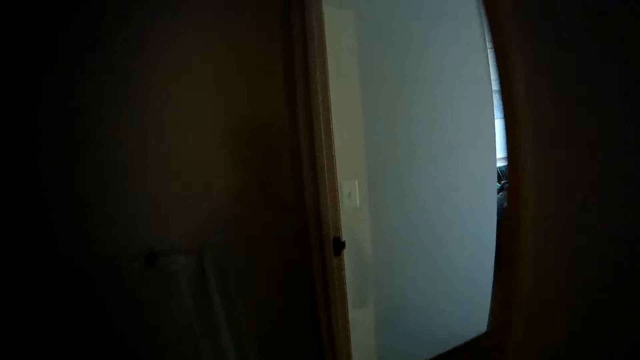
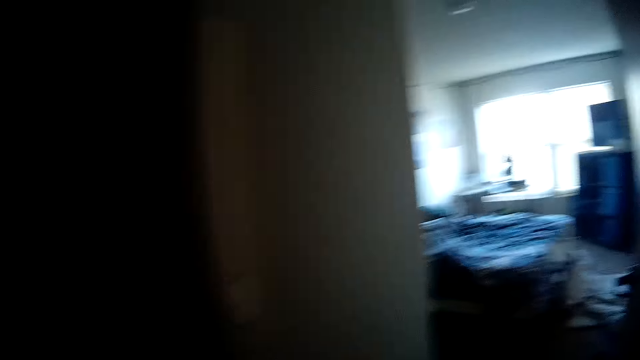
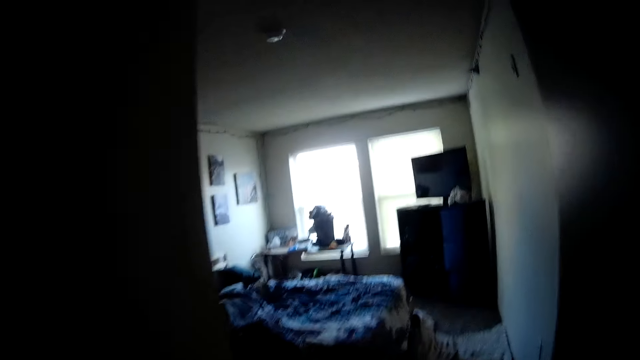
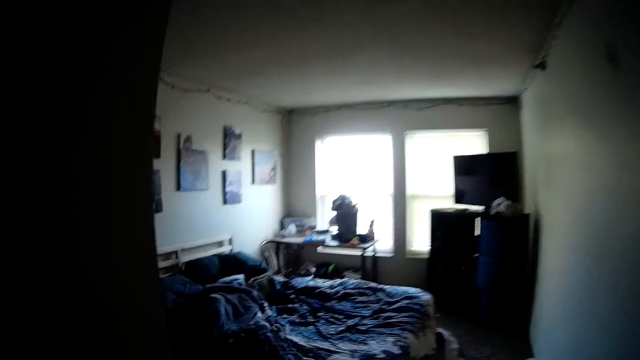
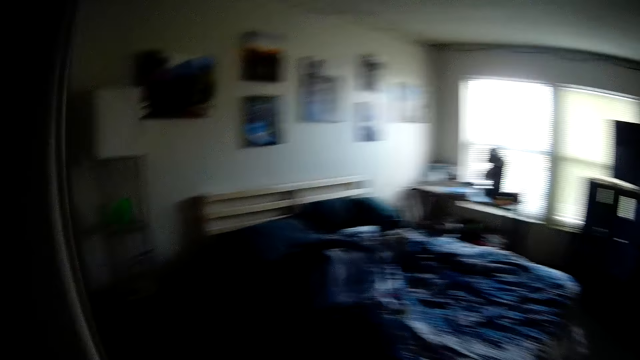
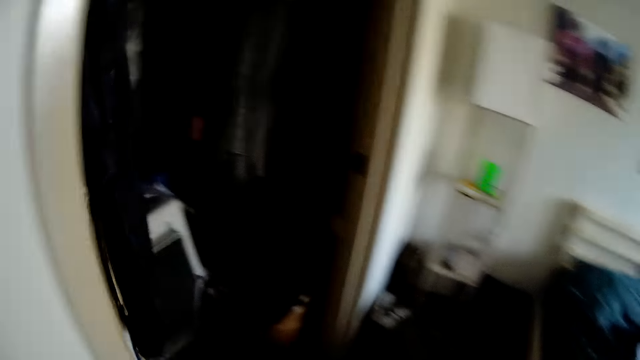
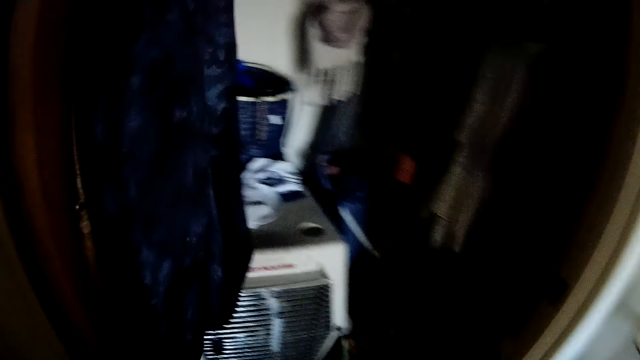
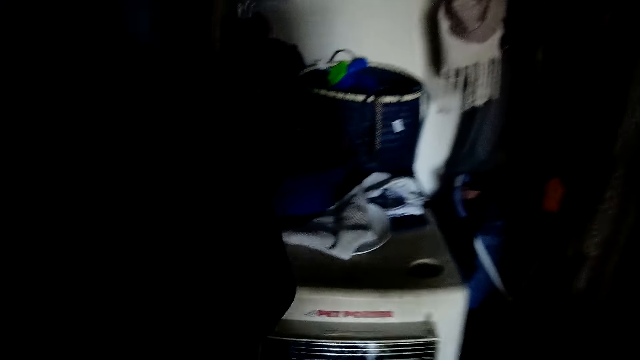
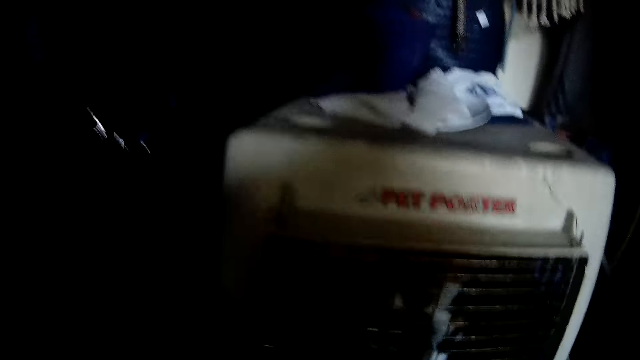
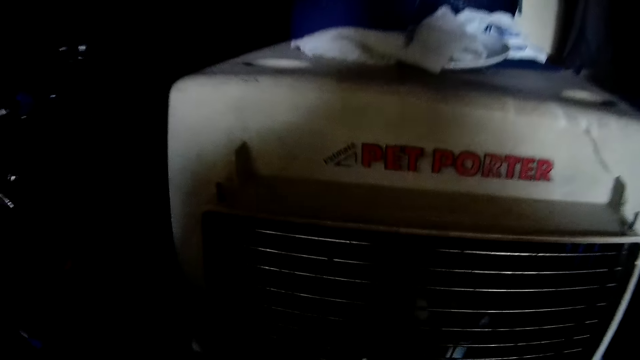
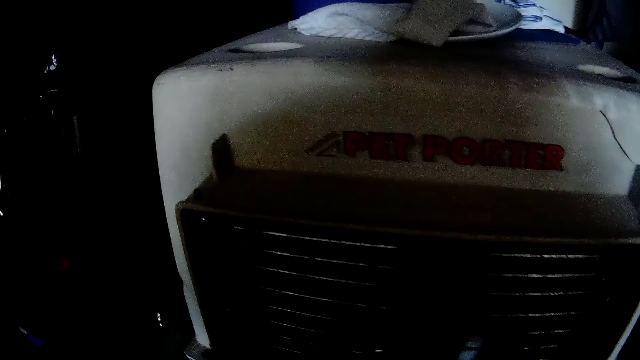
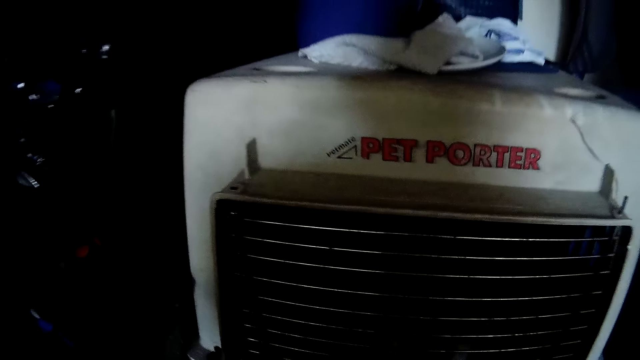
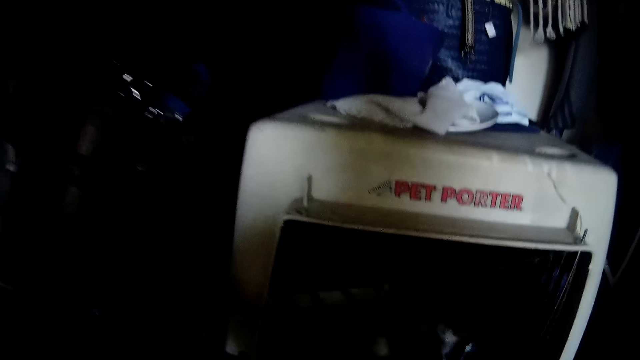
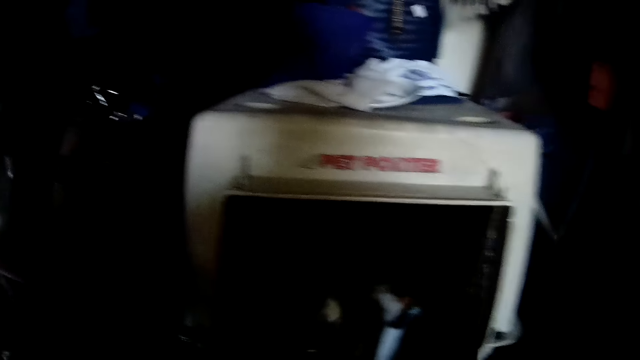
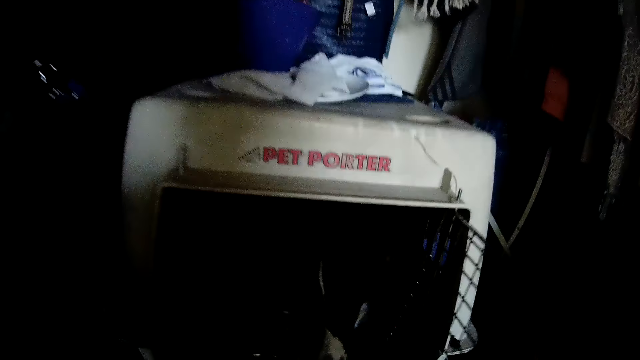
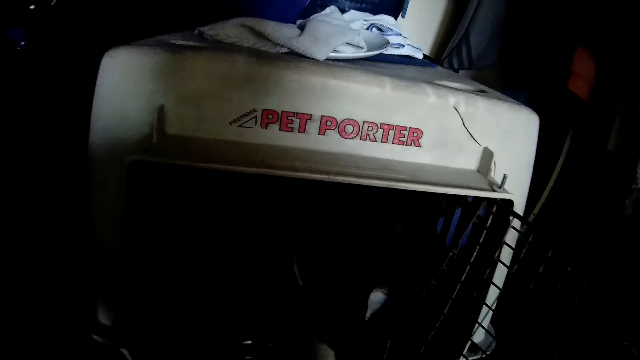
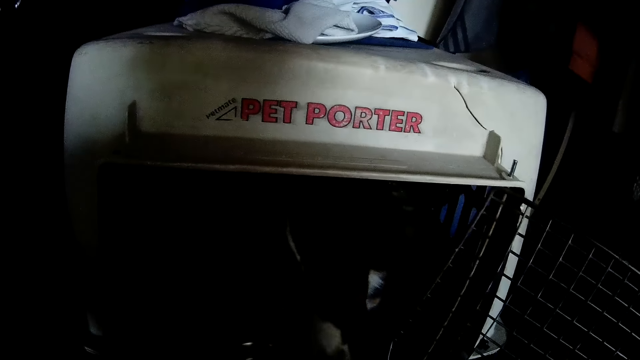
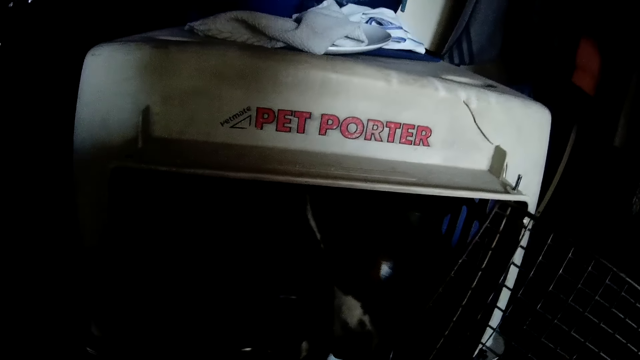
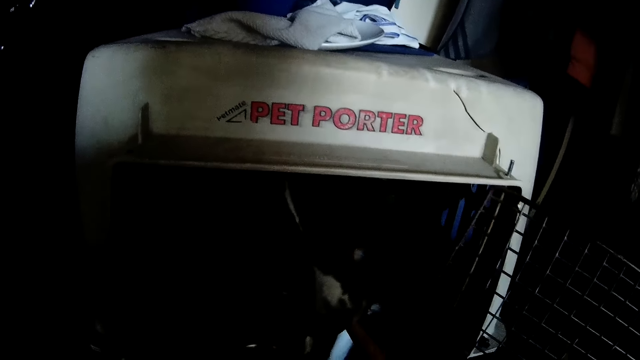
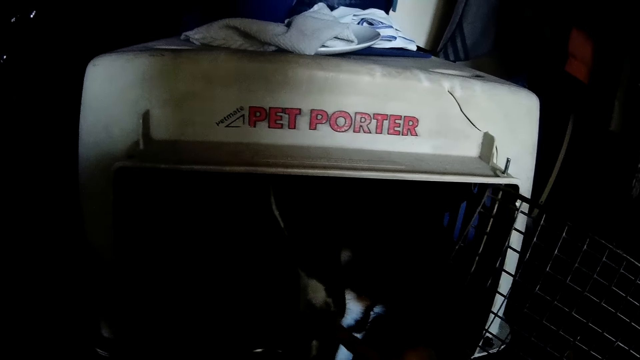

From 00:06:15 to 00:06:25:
The camera wearer opens the dog cage. They get in the wardroom. They open the dog cage. They give the dog food.

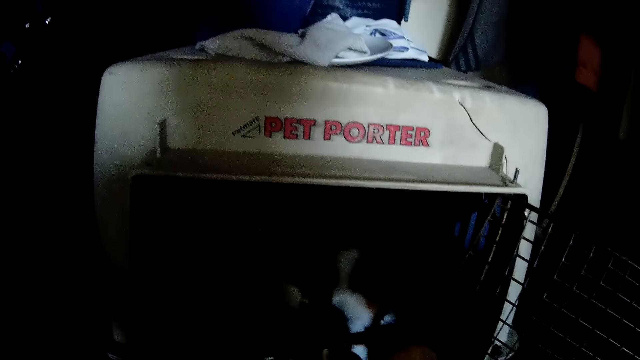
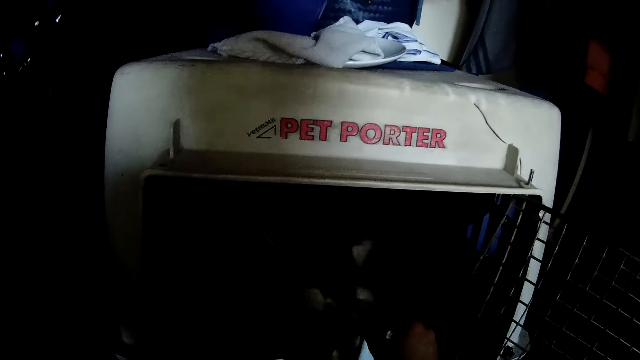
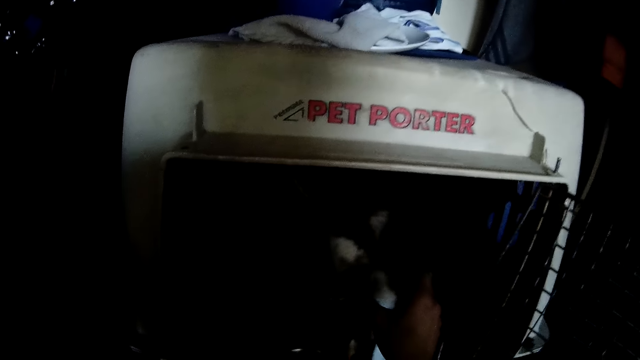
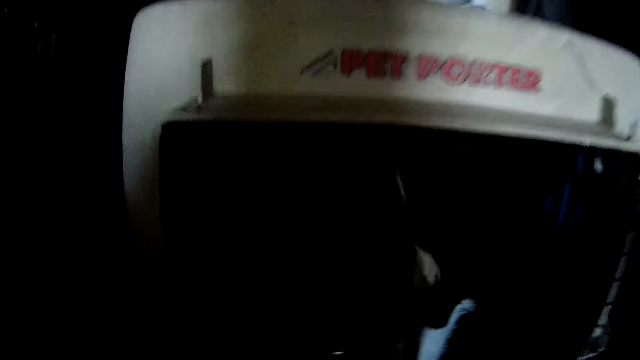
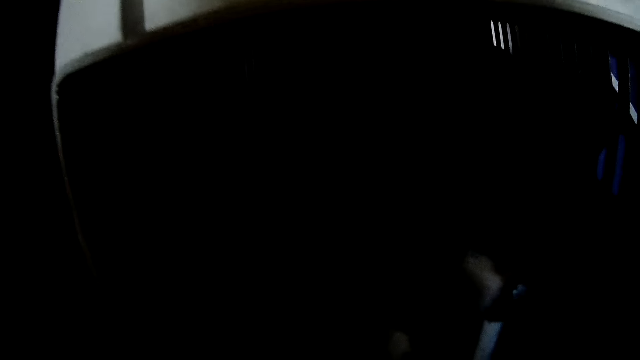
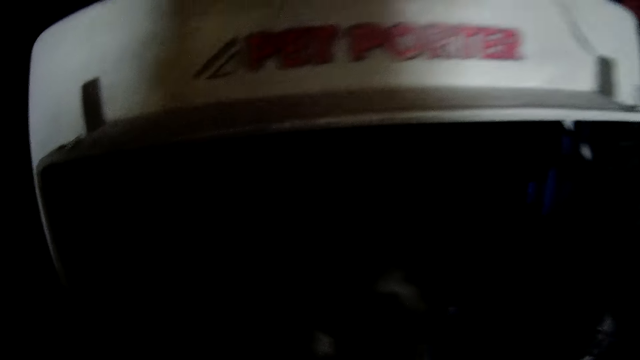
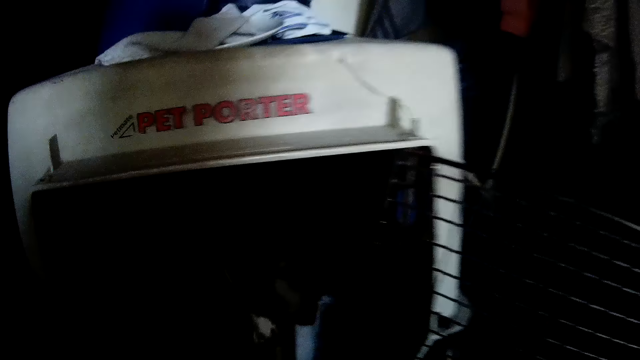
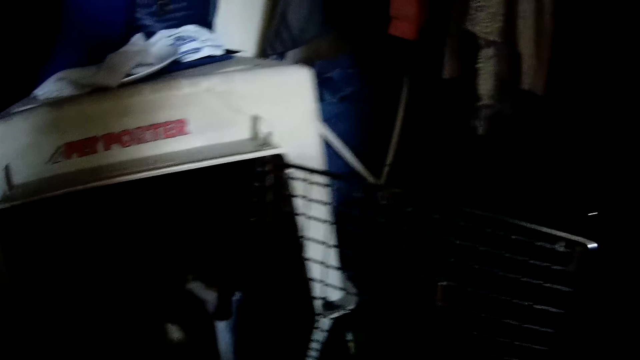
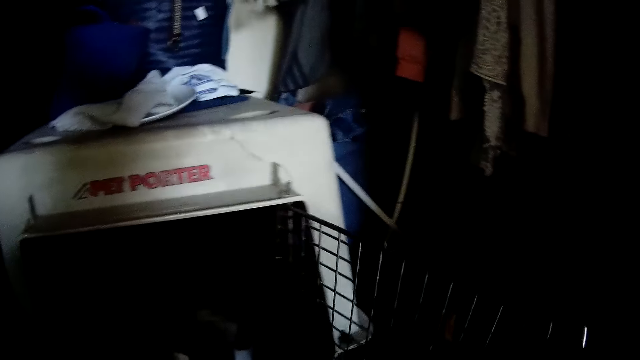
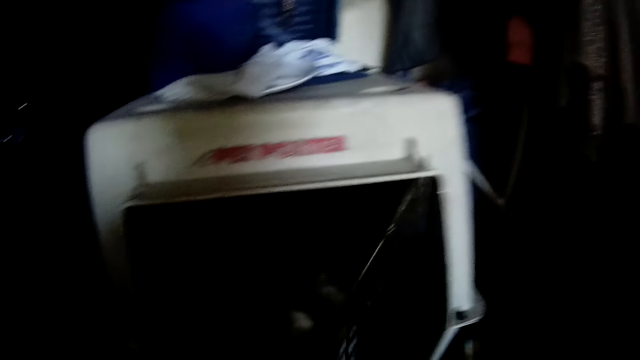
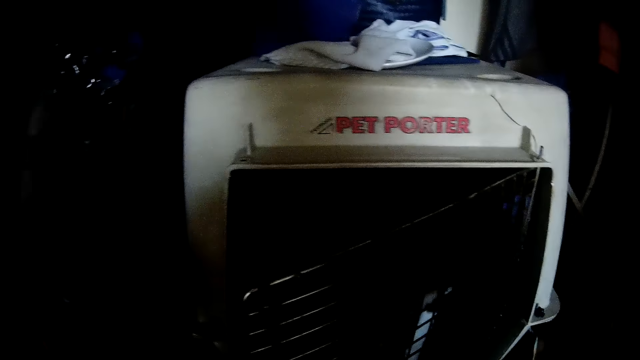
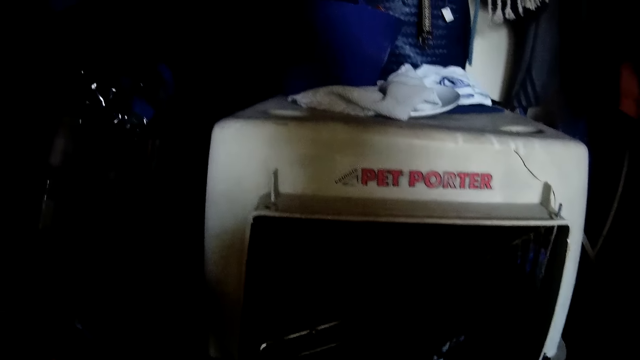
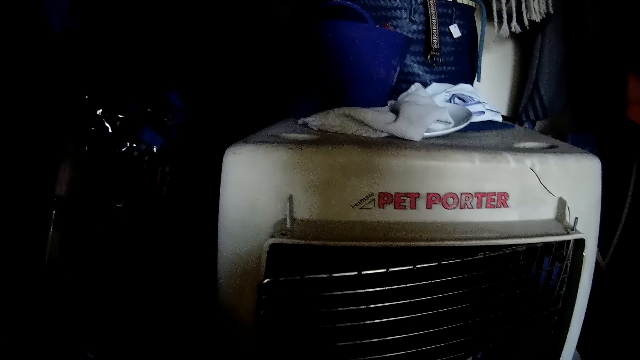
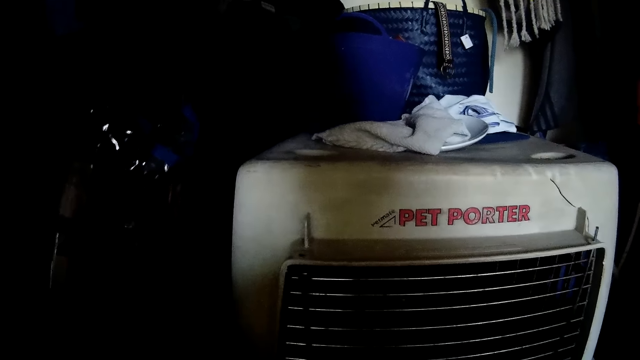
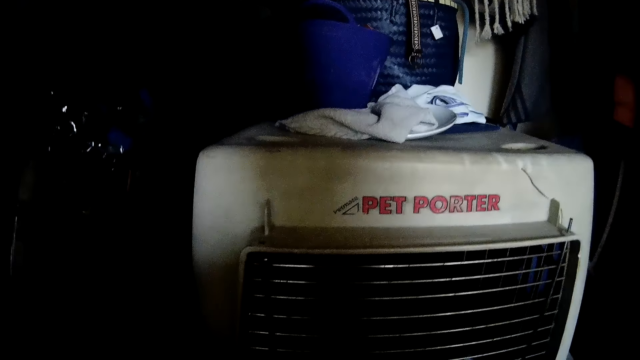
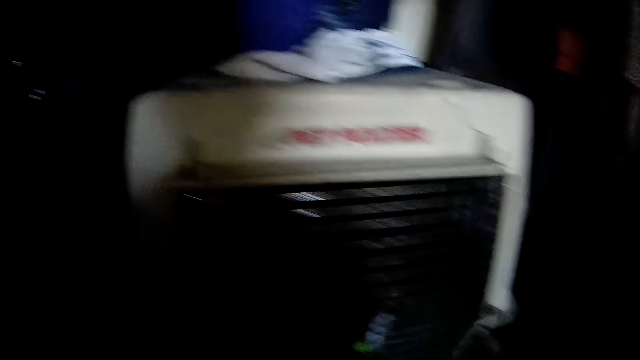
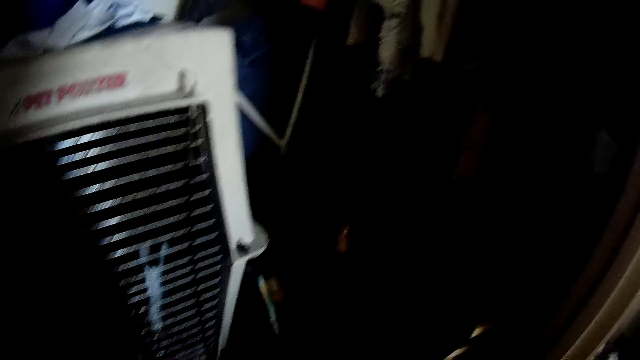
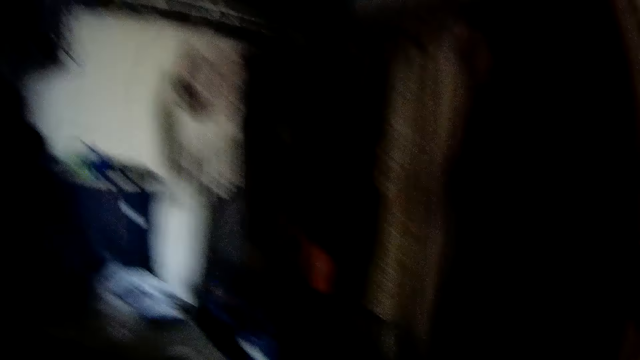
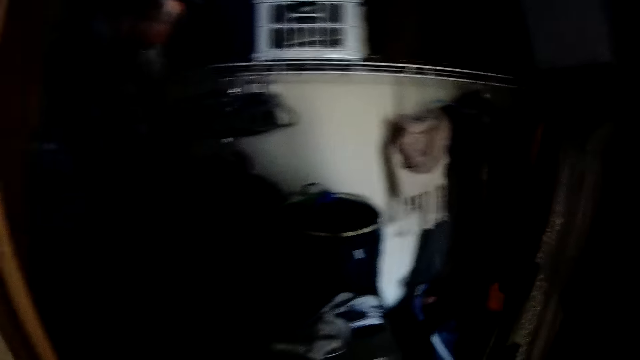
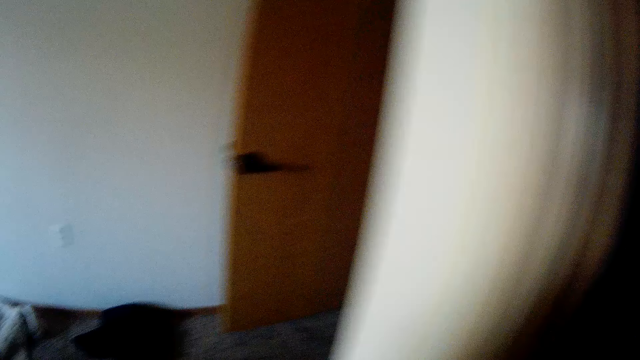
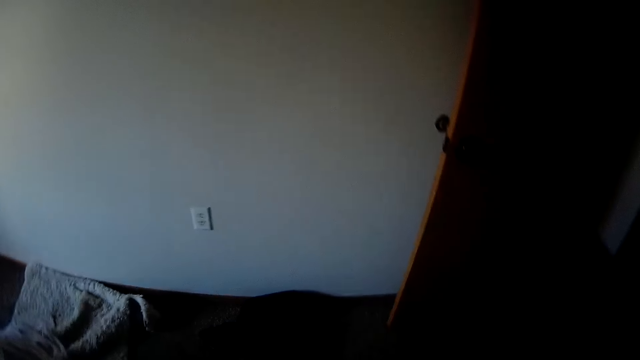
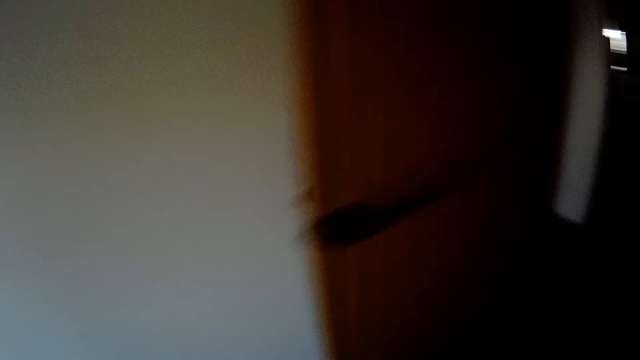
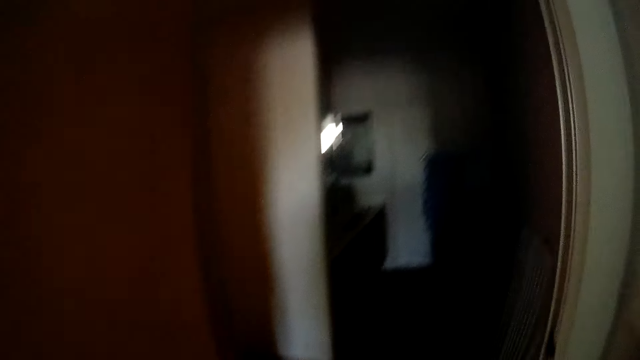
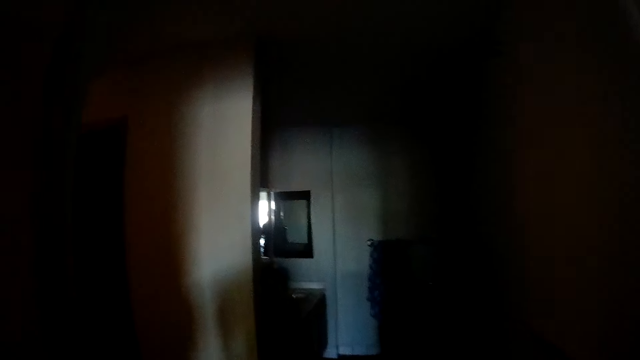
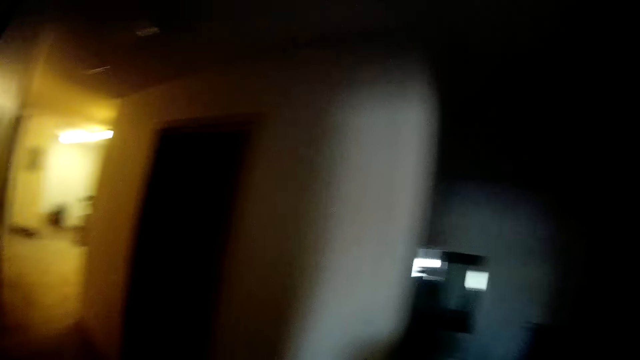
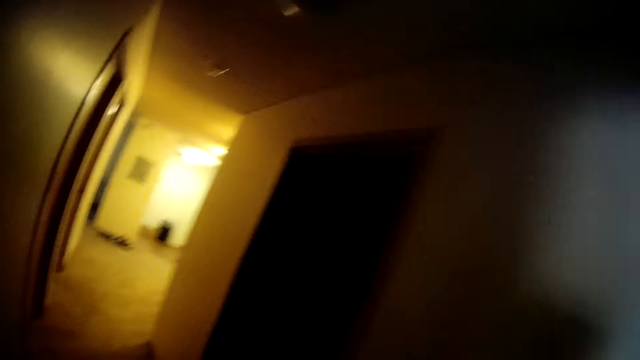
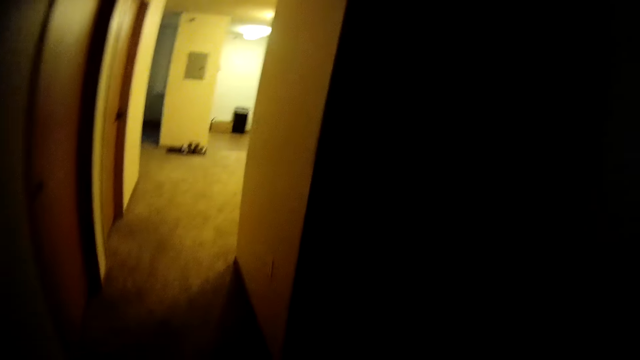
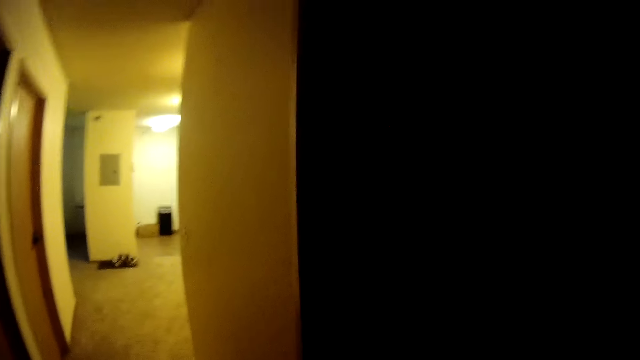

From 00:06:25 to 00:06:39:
The camera wearer feeds the dog the jam. They close the dog cage. They walk out of the room towards the kitchen sink. They walk to the kitchen.
